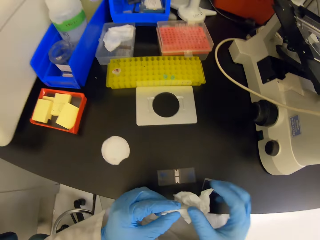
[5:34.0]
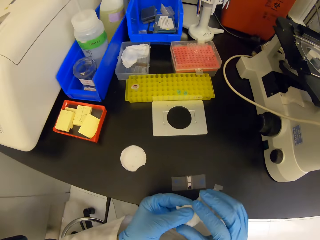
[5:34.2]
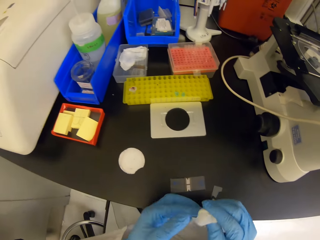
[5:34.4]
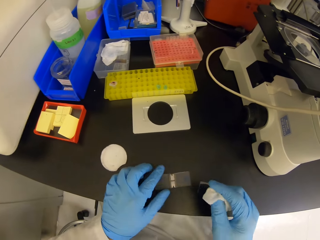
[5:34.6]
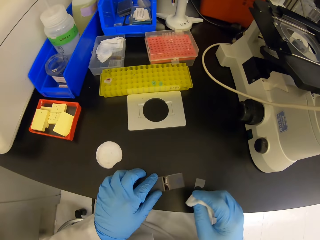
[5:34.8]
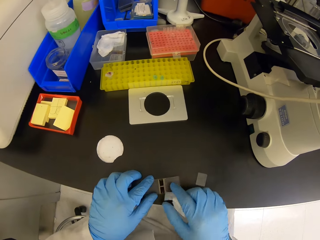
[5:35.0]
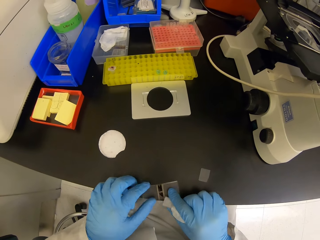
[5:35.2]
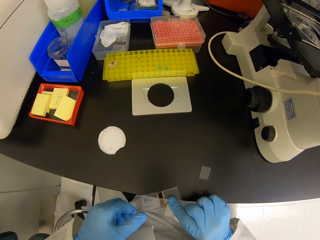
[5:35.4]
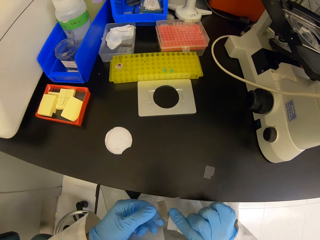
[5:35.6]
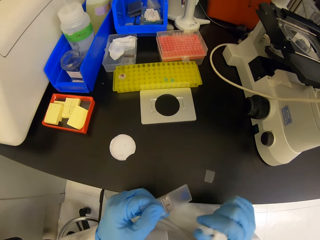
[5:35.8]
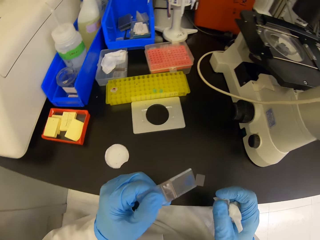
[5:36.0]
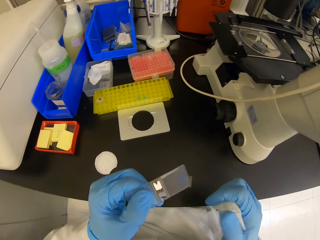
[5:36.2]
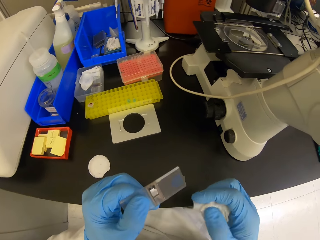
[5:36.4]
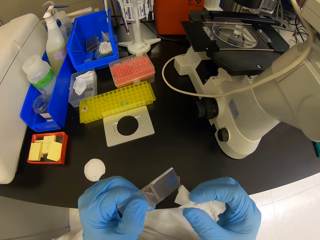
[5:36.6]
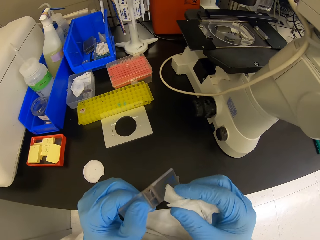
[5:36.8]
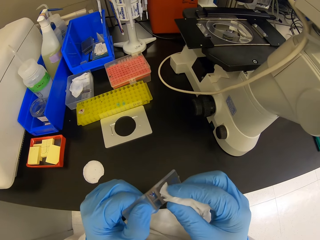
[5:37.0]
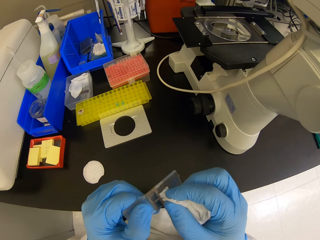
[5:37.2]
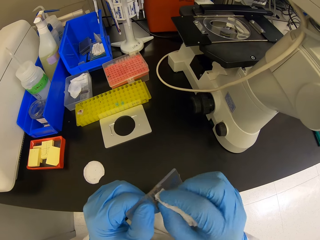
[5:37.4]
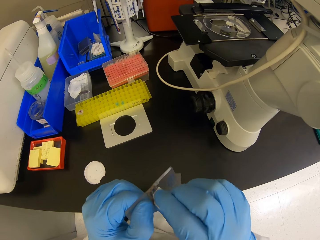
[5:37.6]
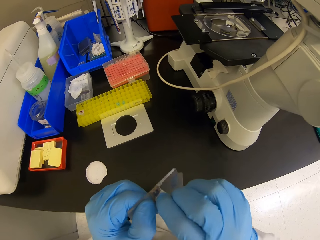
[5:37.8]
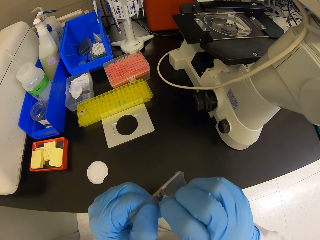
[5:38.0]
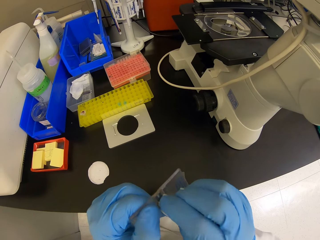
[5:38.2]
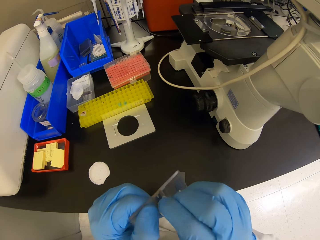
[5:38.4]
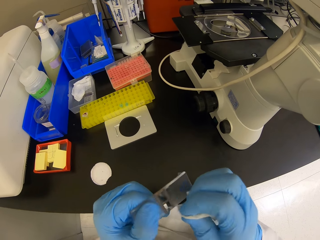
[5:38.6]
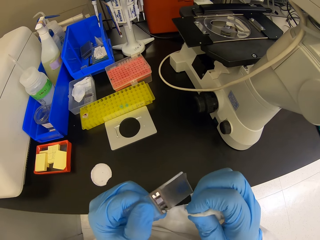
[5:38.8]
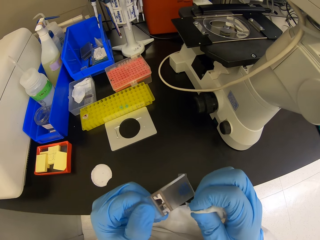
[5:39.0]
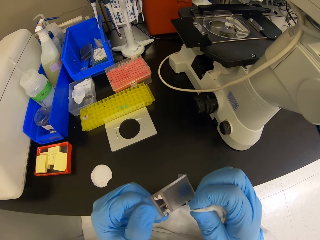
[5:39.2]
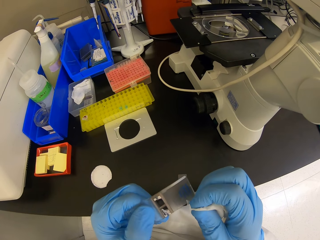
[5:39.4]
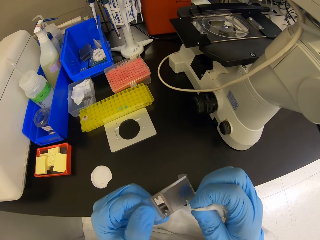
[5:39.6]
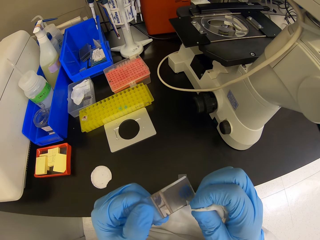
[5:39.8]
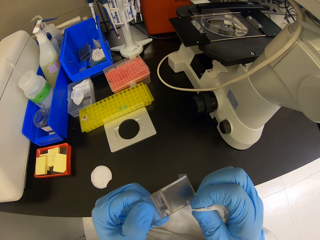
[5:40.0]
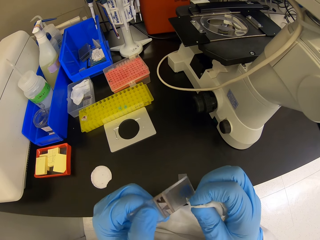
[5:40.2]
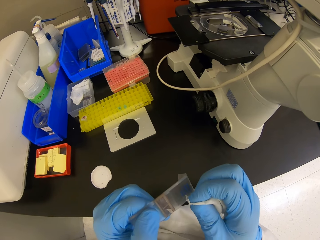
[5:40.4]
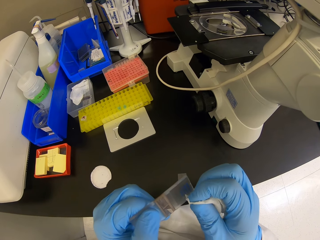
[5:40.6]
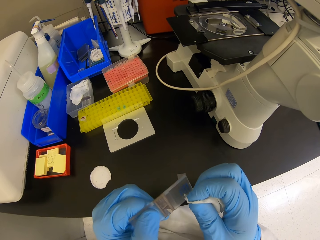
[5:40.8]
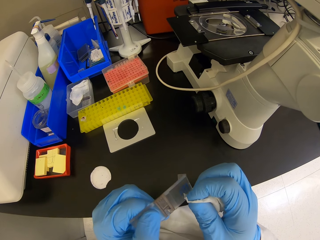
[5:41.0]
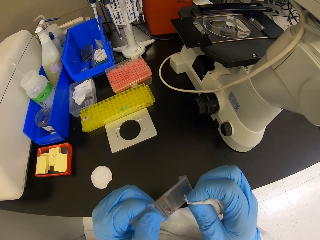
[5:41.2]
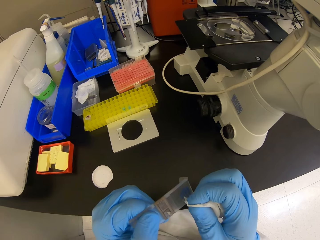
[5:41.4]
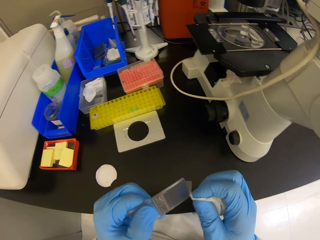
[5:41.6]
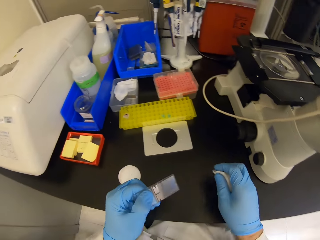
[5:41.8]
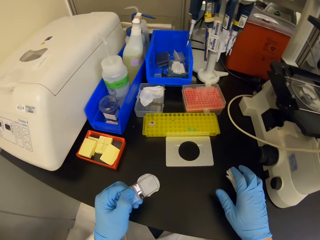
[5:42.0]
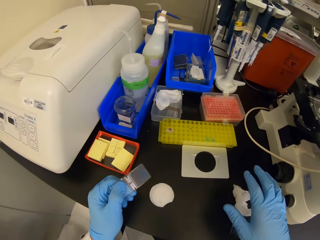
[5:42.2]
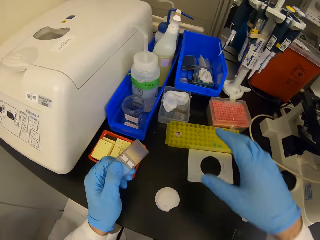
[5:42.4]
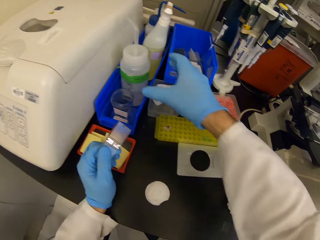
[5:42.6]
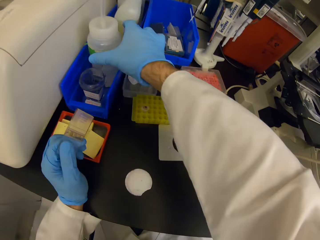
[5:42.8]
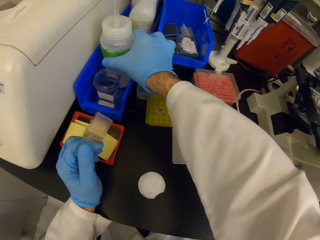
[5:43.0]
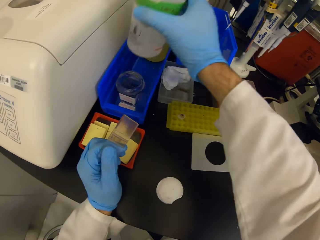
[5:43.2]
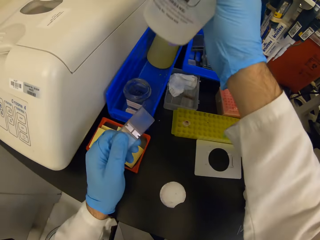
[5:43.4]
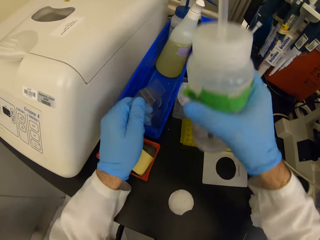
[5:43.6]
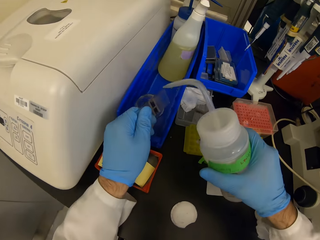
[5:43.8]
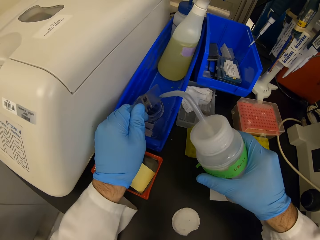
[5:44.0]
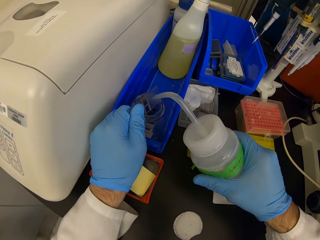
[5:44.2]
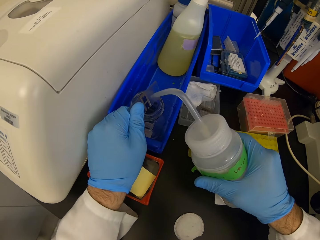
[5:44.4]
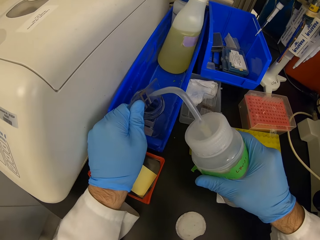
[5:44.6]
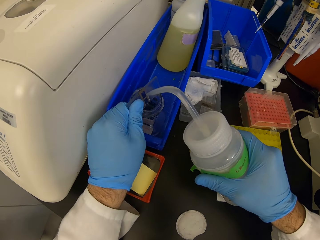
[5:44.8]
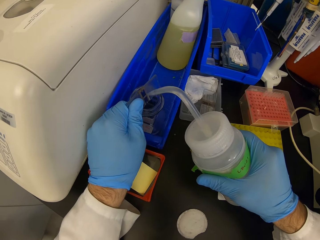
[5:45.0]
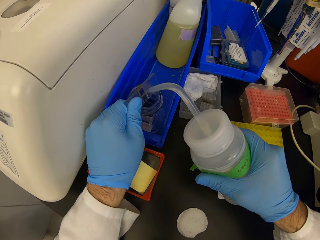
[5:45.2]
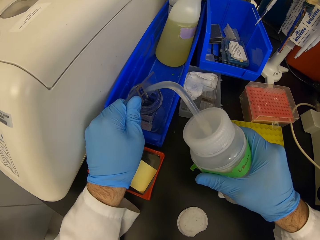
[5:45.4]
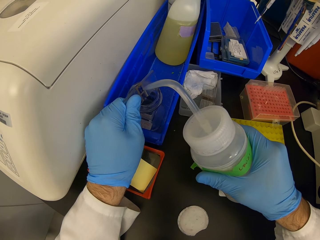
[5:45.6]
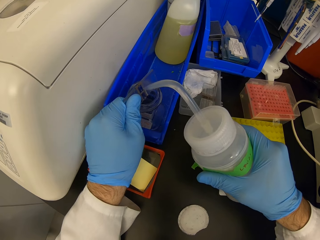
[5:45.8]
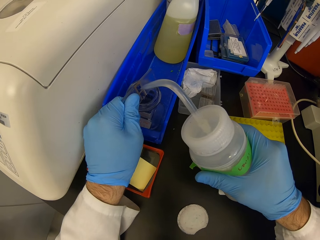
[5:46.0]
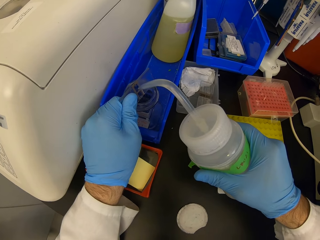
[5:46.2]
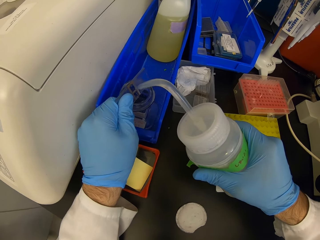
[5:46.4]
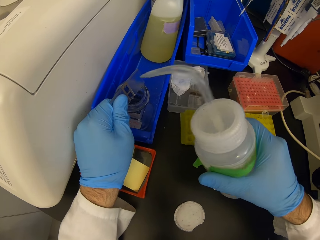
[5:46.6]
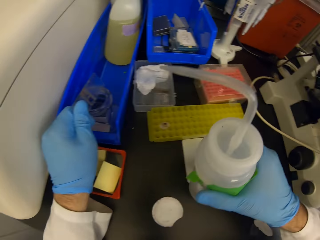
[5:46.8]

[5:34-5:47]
The camera wearer holds a glass up. They wipe the glass. They stare at something. They rinse the glass, put a wipe down, pick up a bottle and pour content from the bottle.

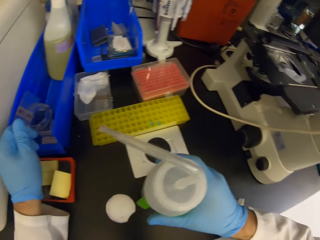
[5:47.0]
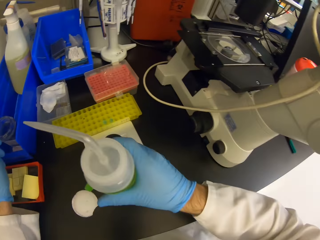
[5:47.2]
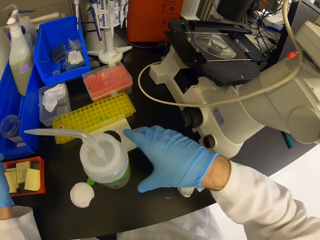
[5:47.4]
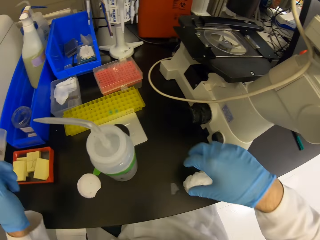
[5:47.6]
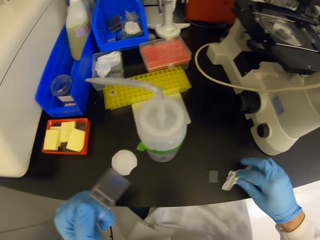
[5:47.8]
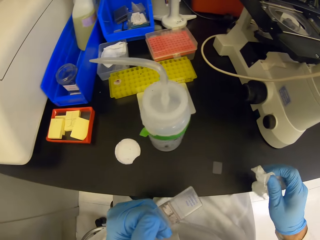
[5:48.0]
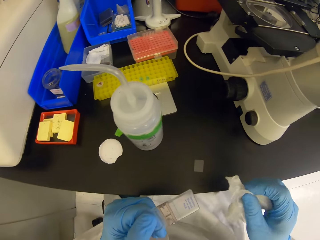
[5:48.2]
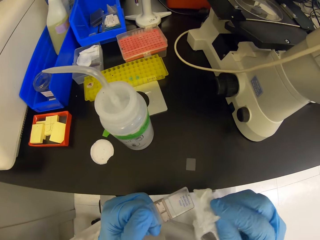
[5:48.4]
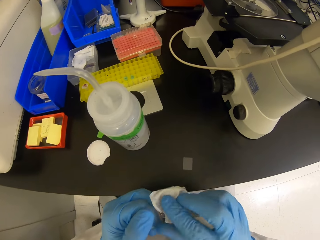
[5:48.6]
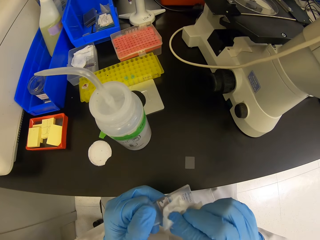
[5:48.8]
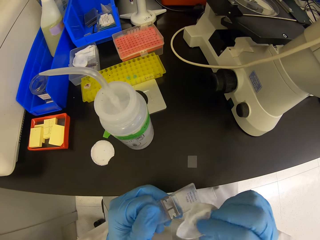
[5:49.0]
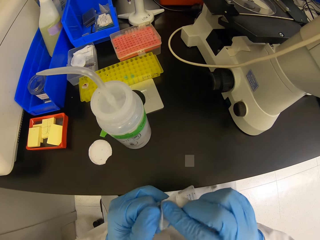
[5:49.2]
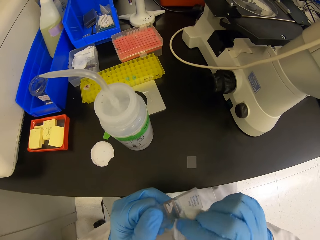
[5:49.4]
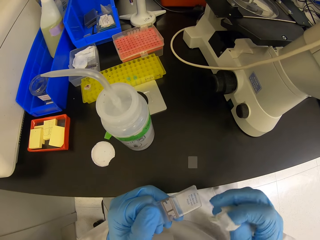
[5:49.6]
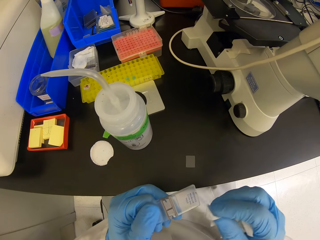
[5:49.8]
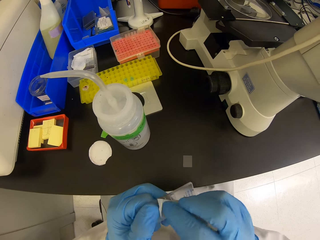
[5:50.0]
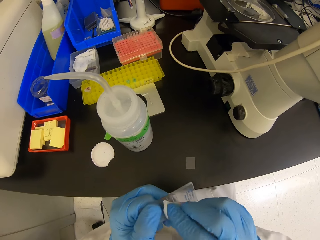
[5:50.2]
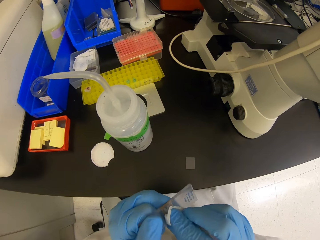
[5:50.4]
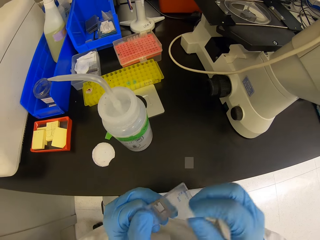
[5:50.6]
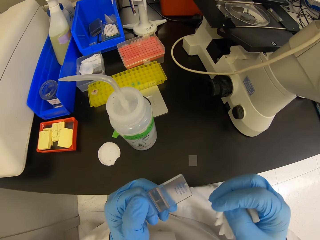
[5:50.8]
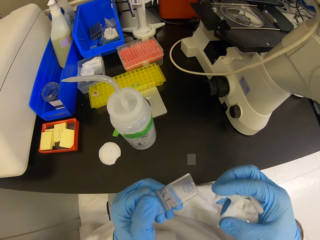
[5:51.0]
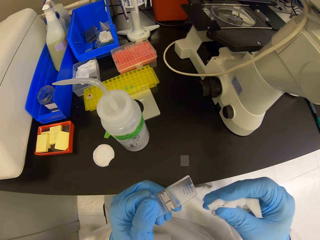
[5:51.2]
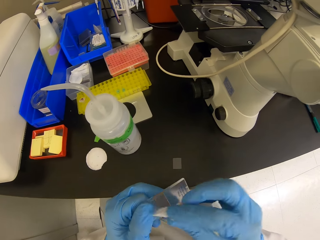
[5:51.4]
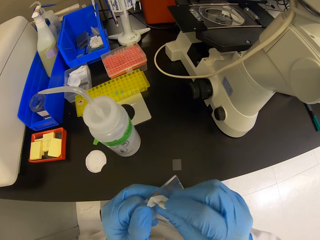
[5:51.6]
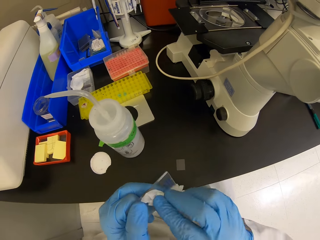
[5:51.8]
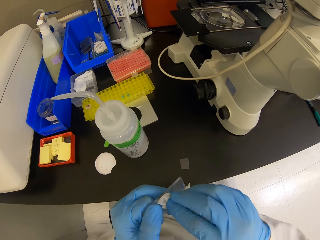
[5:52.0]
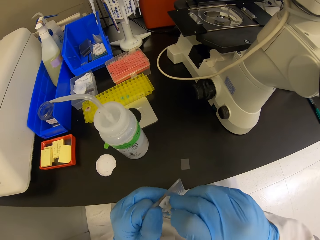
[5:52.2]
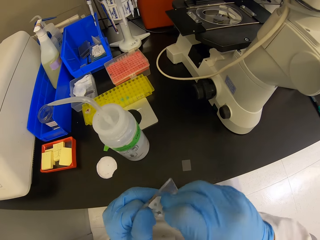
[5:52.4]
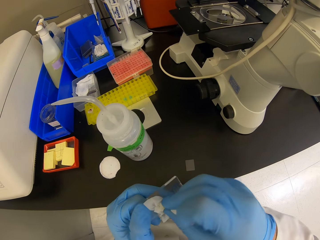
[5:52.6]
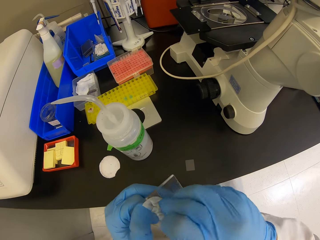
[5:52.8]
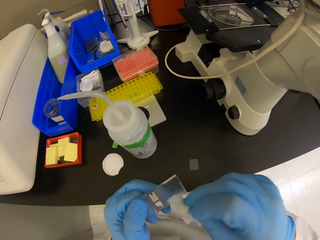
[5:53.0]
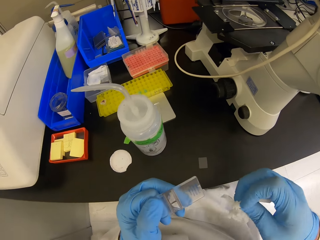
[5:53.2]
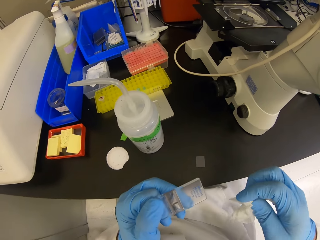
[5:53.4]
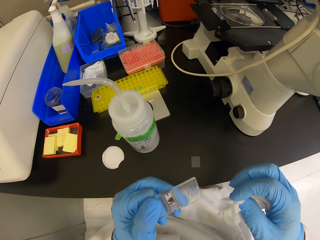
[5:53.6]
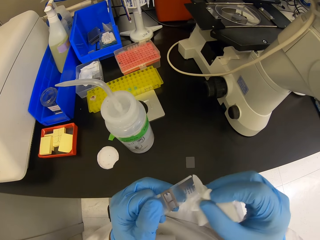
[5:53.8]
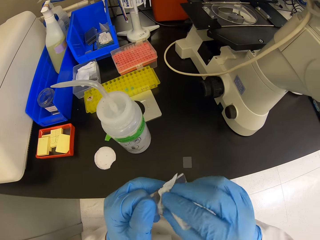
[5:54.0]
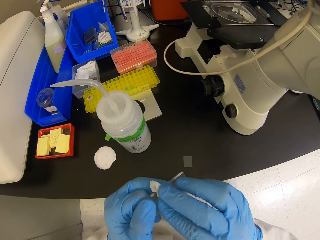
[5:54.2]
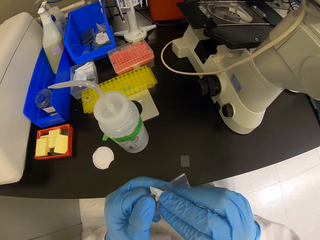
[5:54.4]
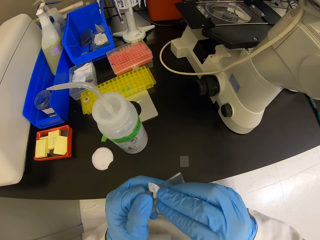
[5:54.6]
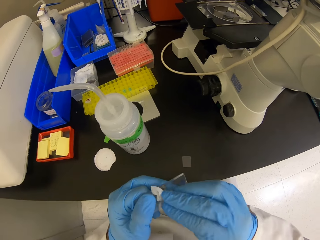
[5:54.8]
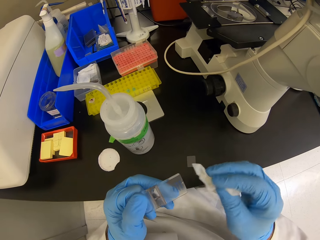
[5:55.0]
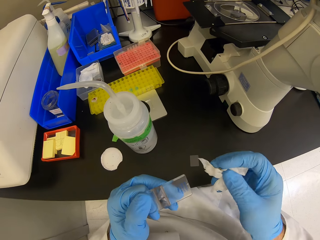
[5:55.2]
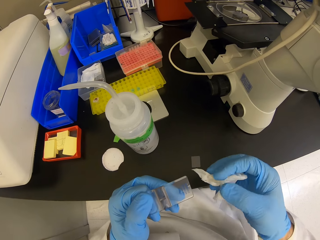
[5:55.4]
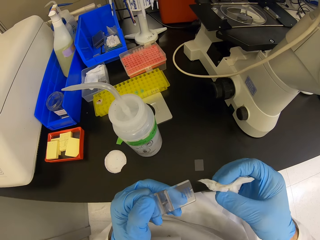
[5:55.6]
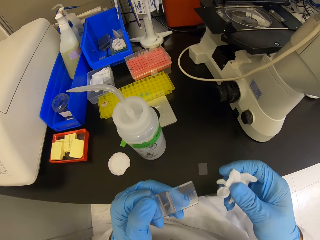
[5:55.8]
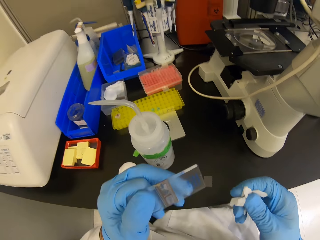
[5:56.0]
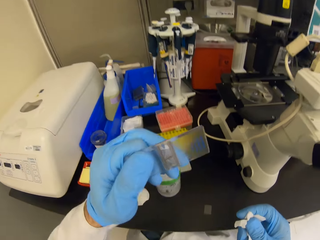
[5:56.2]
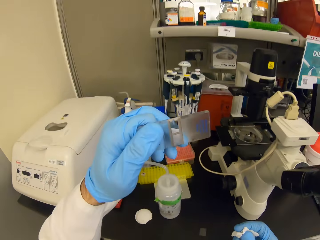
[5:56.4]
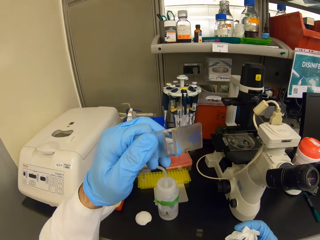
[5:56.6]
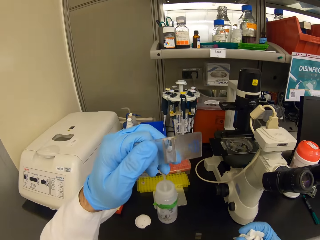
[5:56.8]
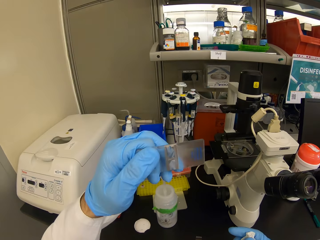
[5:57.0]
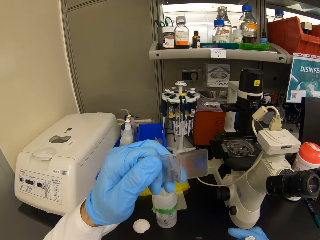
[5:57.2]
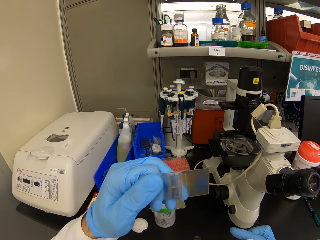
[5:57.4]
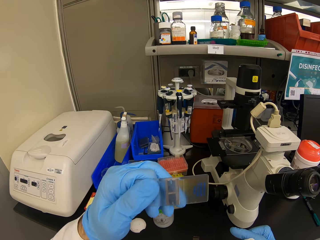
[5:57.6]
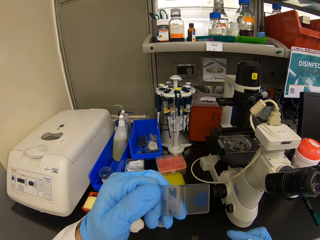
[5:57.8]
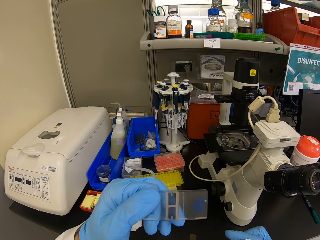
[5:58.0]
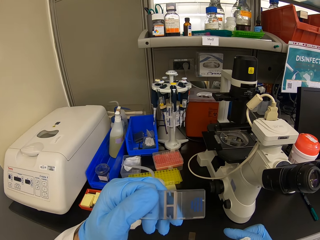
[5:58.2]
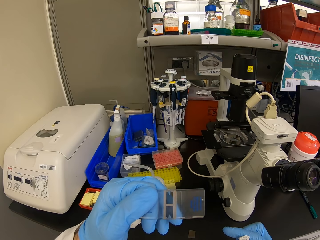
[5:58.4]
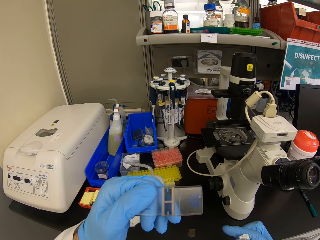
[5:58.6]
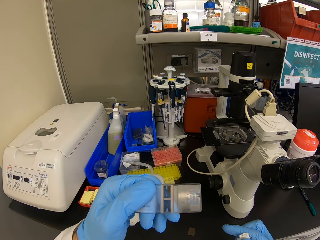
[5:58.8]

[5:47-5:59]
The camera wearer places the bottle down, picks up the wipe and wipes the glass. They look at the glass.
